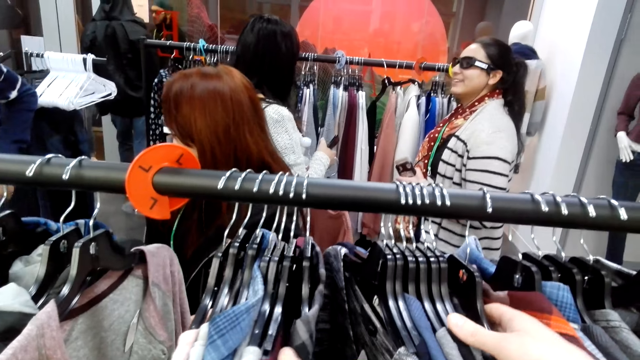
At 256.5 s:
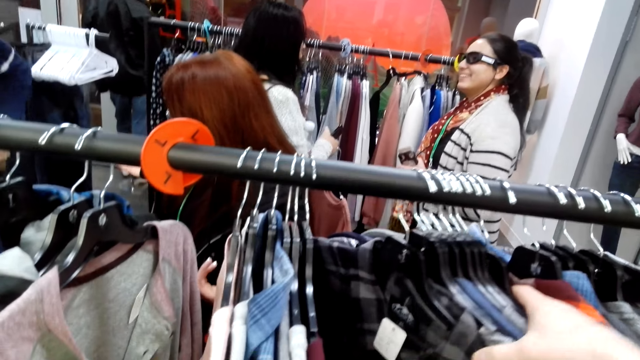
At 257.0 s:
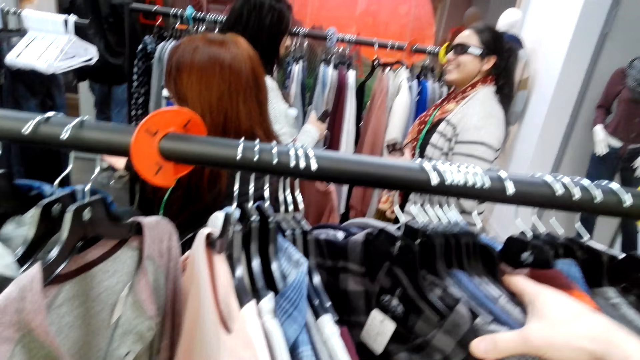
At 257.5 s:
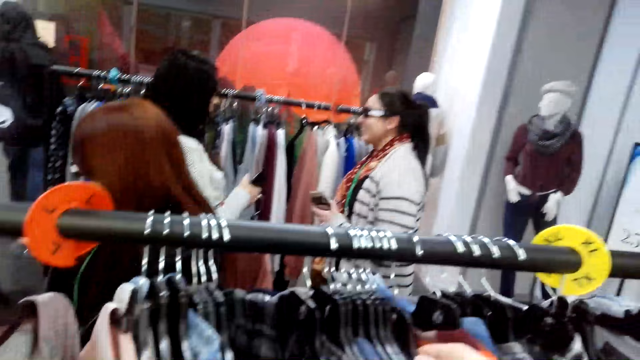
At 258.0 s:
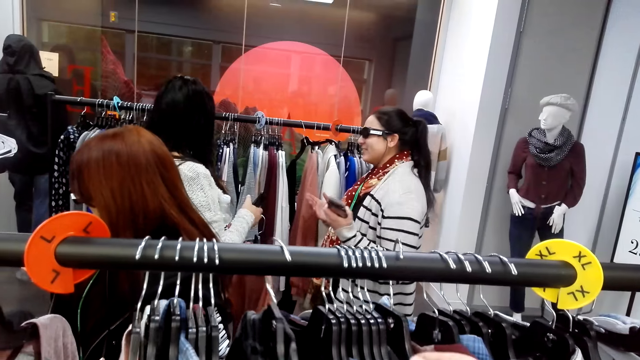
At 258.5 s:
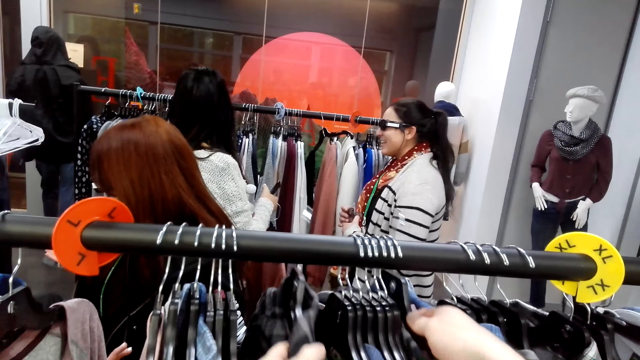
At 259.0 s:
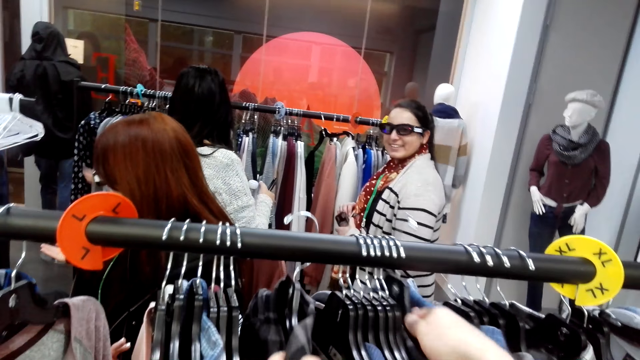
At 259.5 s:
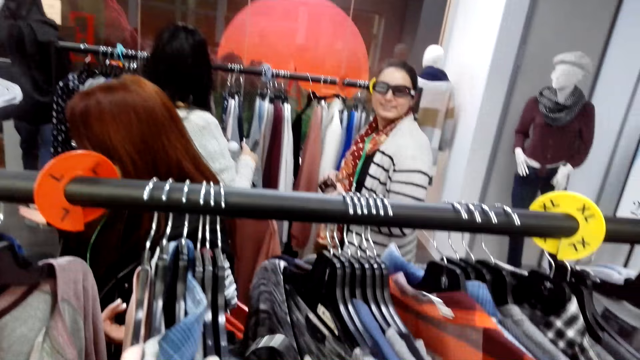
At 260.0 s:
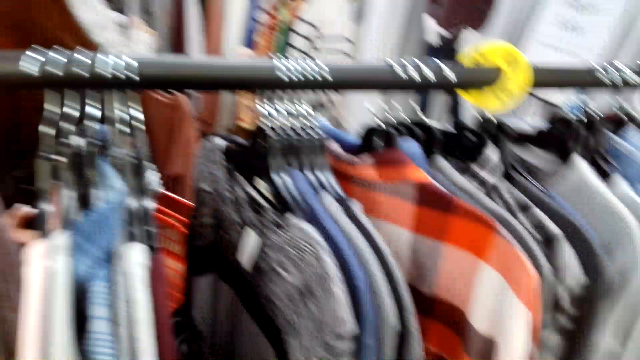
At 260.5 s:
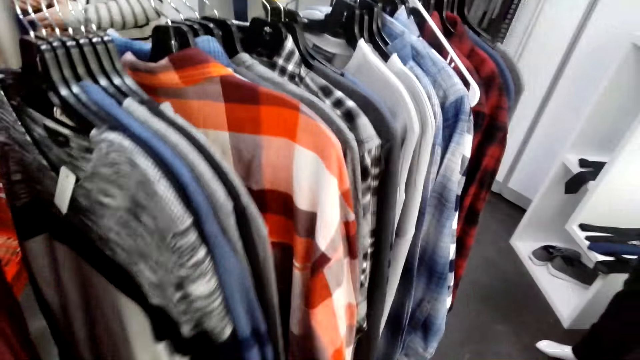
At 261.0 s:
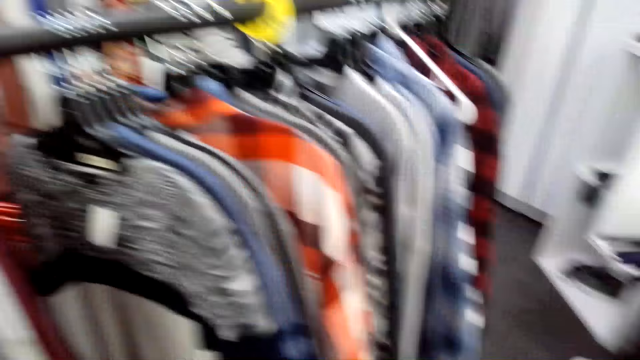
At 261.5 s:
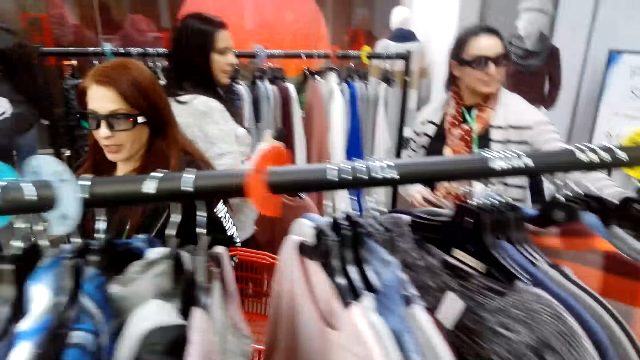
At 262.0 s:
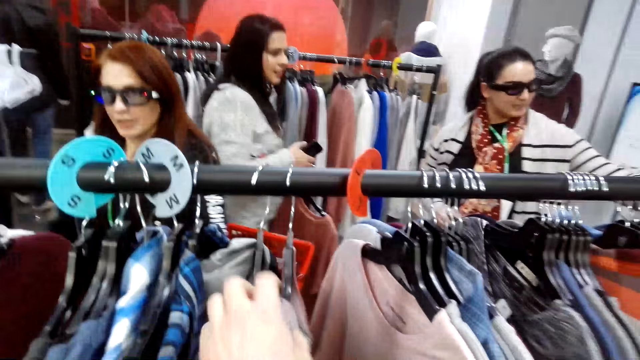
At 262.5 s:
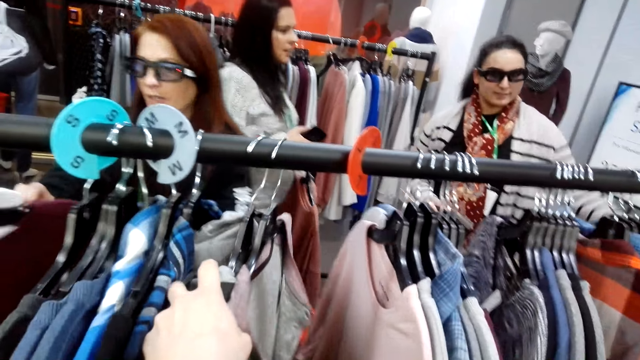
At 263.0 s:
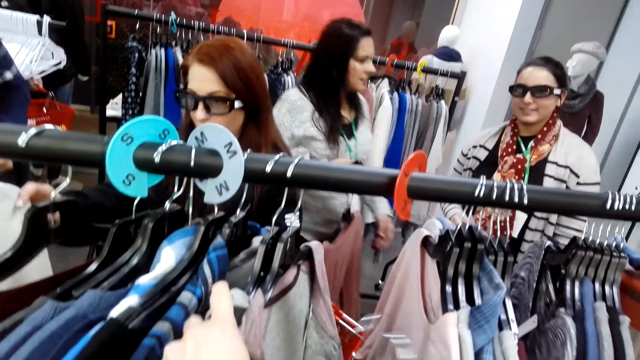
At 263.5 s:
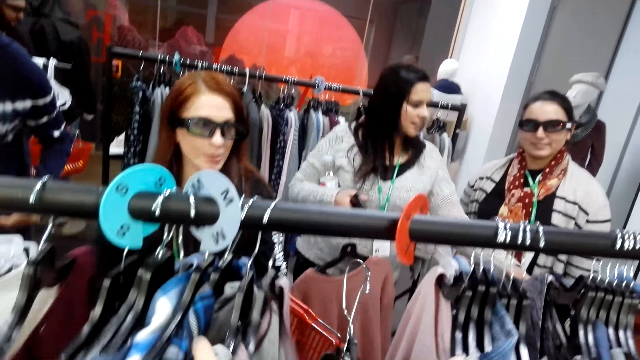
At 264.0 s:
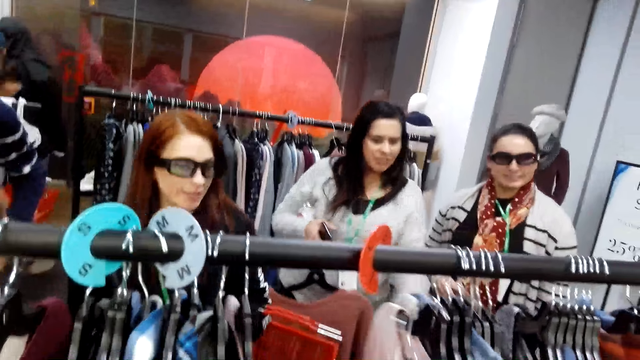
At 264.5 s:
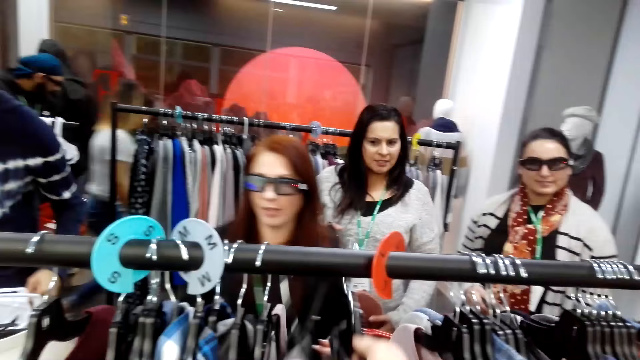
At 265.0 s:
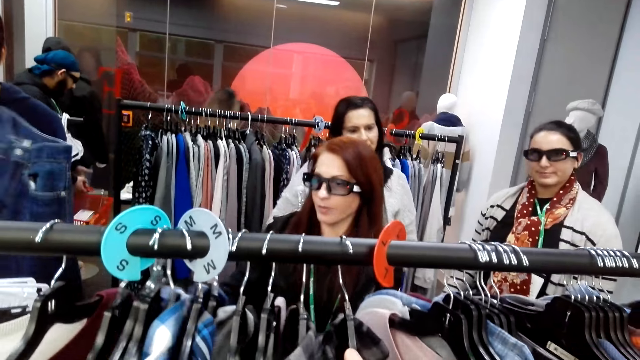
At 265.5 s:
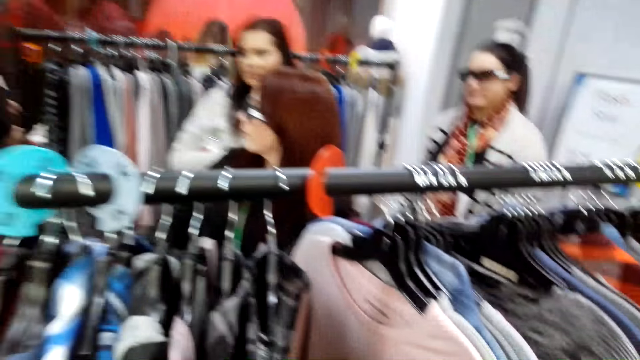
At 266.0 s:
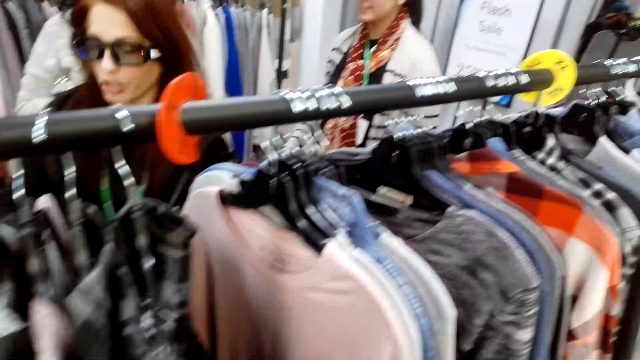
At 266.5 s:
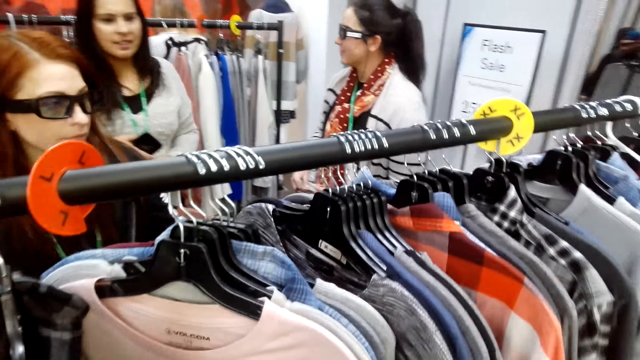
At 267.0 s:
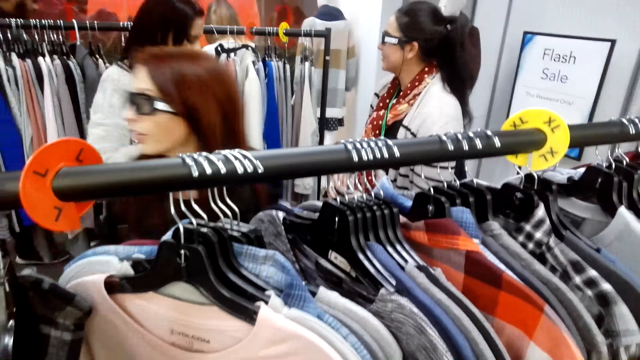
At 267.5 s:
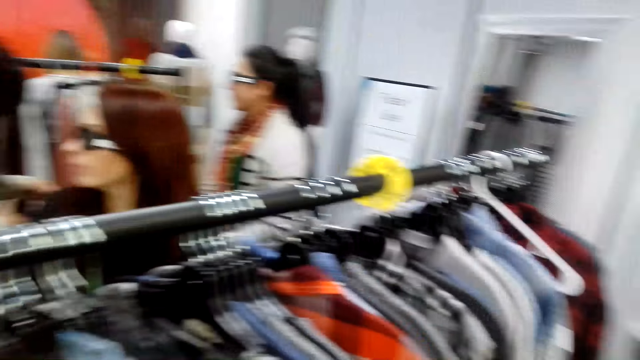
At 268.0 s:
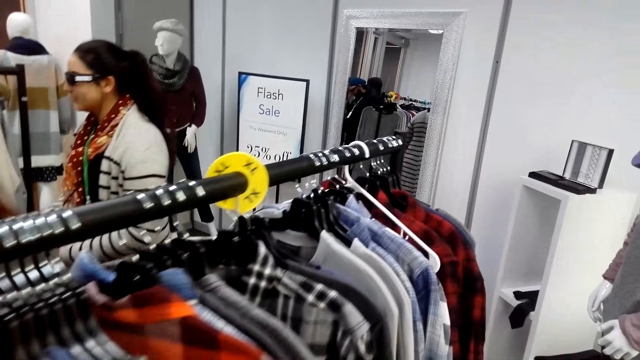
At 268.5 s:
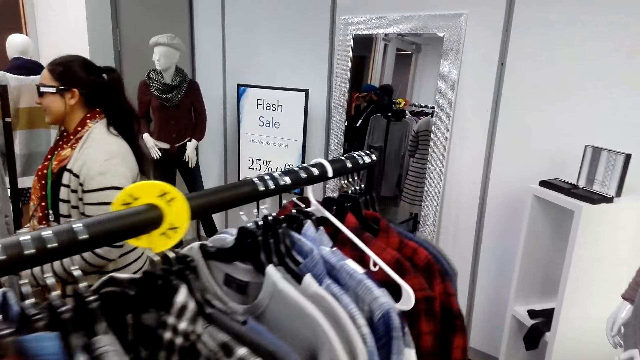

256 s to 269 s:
The camera wearer picks two shirts from the rack. They look at the clothes. A person looks at the camera wearer.

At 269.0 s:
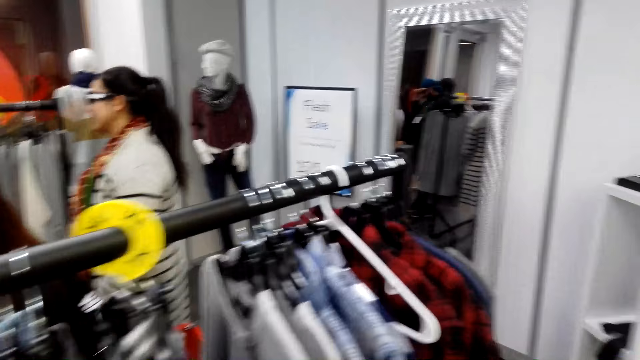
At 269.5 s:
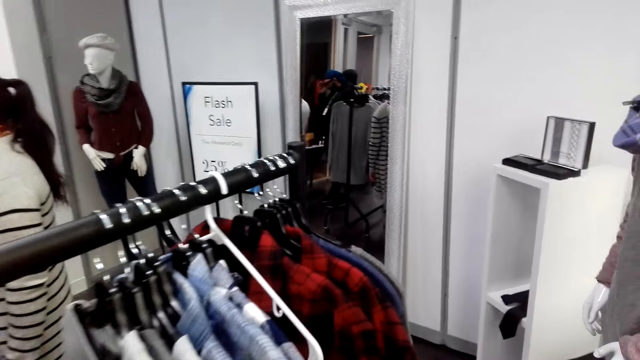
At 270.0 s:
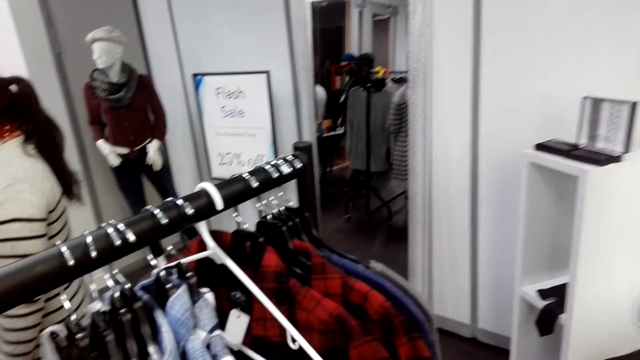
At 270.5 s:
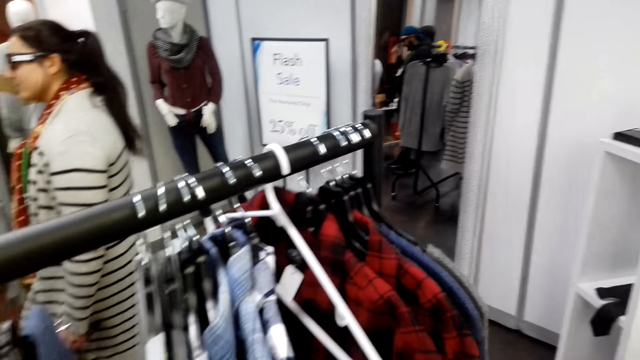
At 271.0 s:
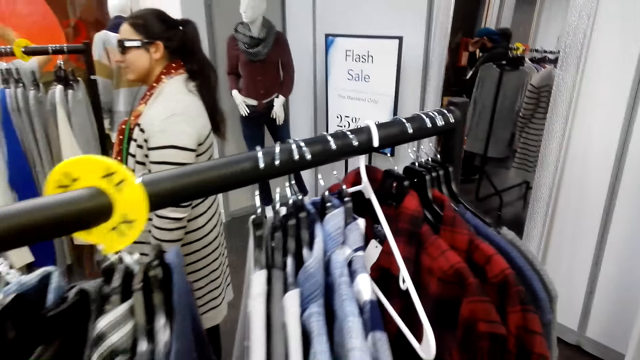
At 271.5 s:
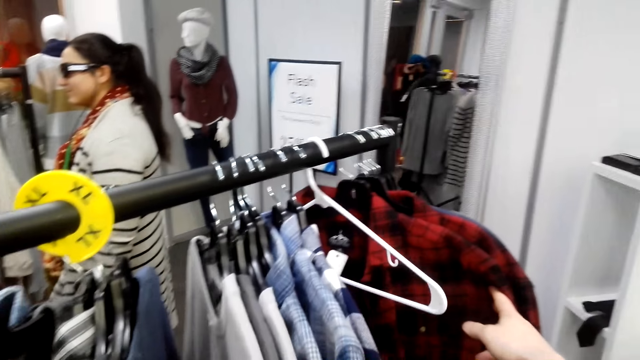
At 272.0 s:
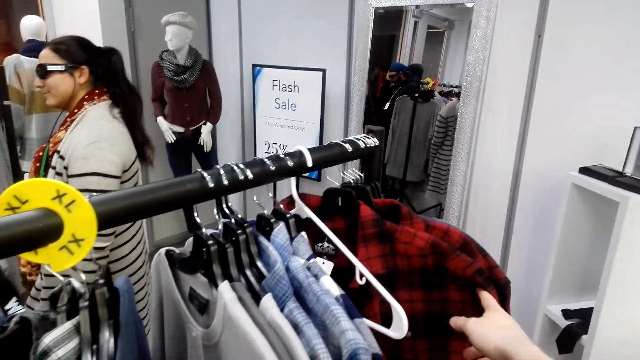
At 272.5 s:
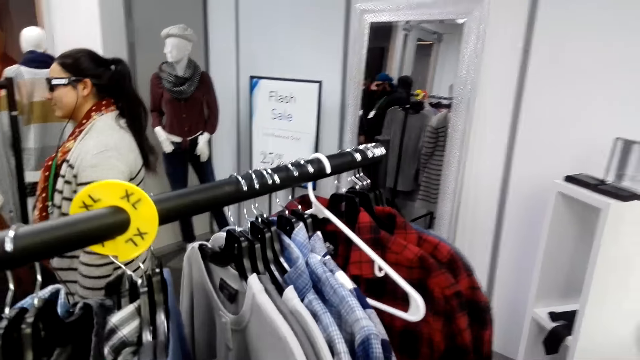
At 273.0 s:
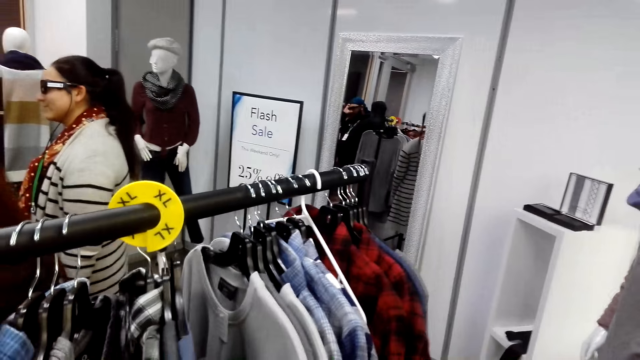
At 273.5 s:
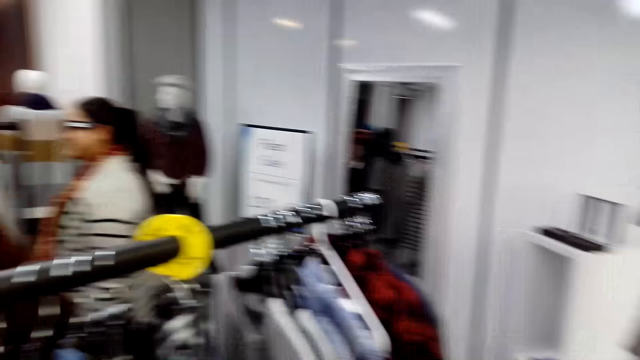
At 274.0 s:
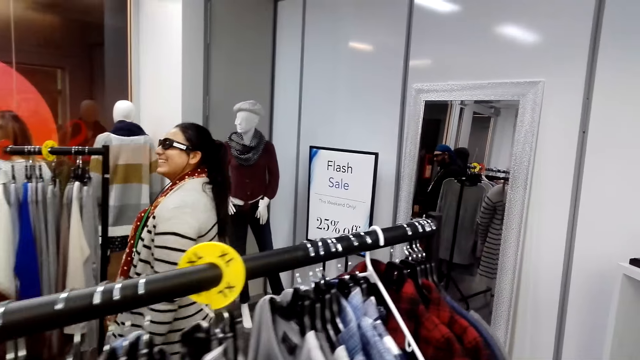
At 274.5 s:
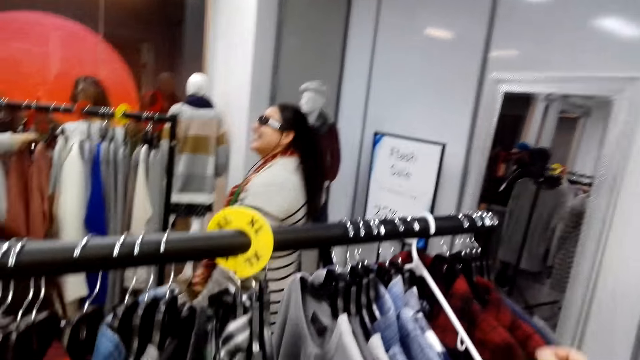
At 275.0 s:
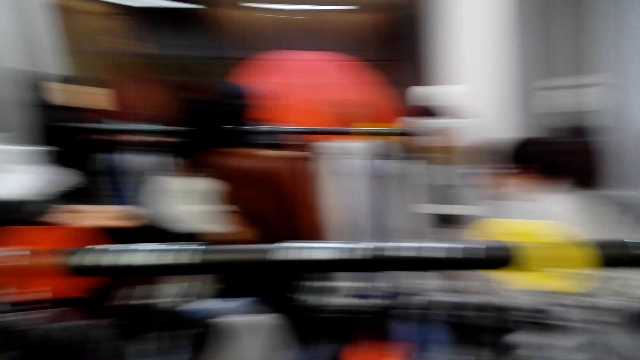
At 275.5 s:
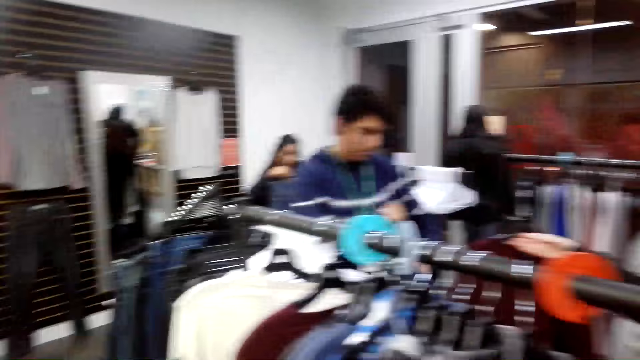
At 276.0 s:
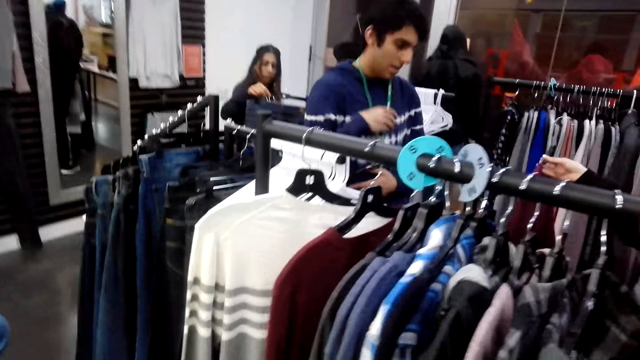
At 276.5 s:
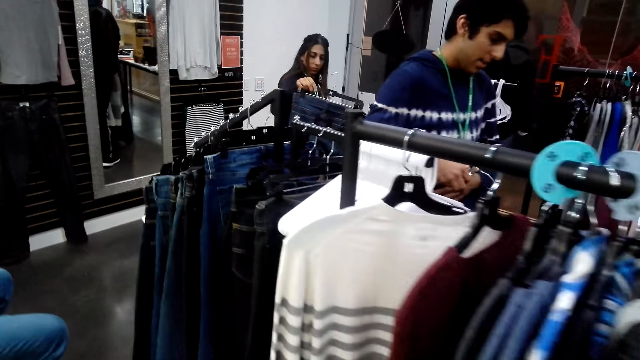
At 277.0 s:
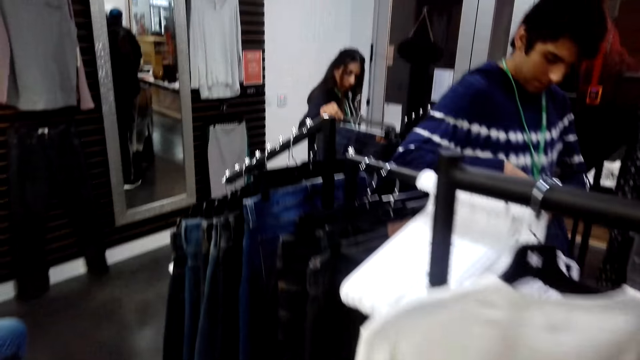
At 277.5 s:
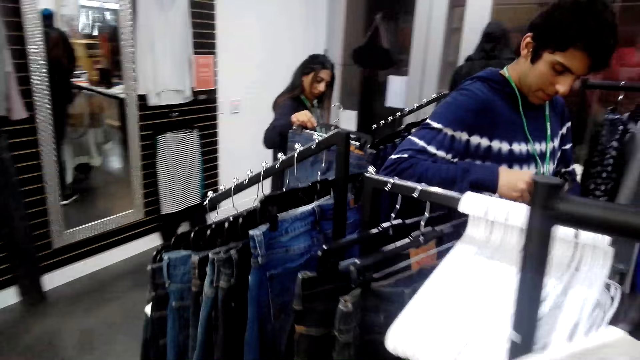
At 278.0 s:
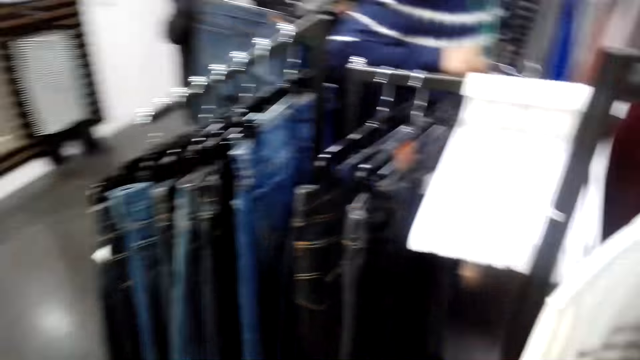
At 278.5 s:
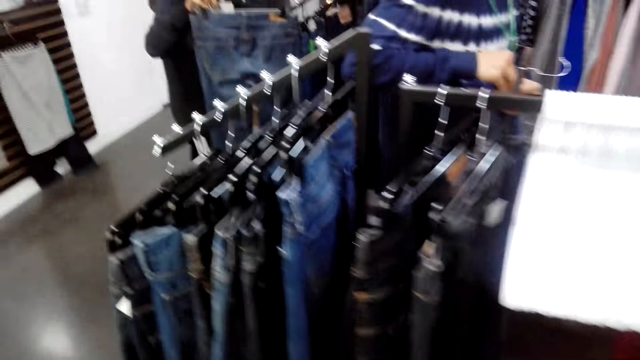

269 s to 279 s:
The camera wearer holds the cloth. A person looks at the clothes.
